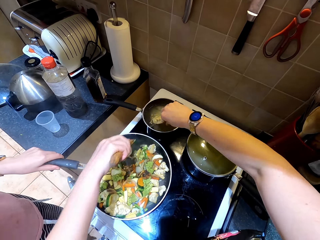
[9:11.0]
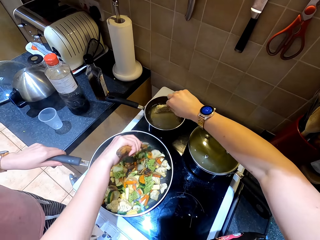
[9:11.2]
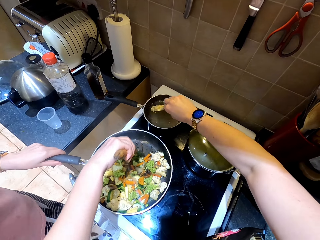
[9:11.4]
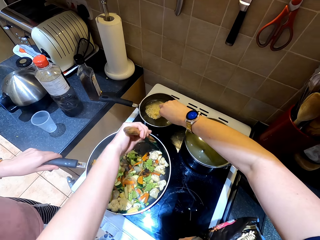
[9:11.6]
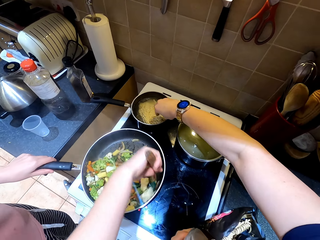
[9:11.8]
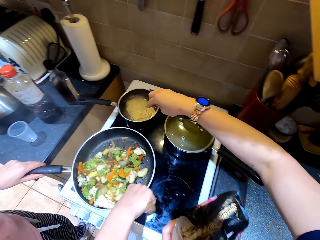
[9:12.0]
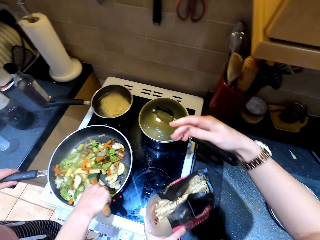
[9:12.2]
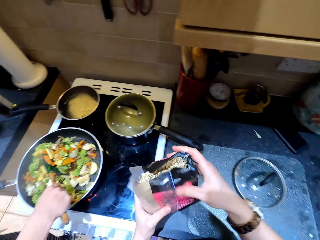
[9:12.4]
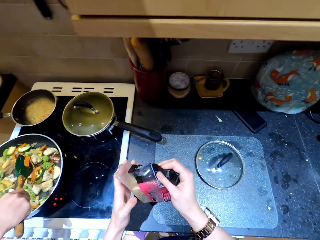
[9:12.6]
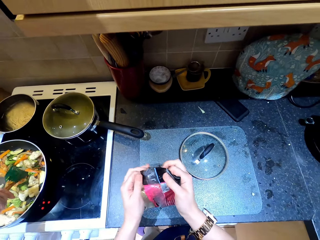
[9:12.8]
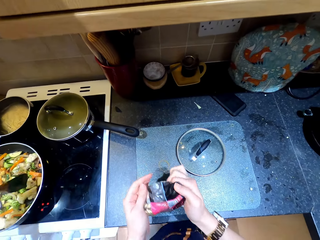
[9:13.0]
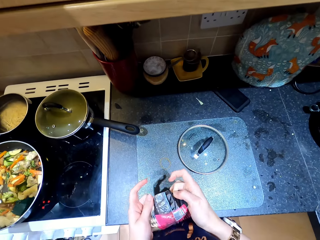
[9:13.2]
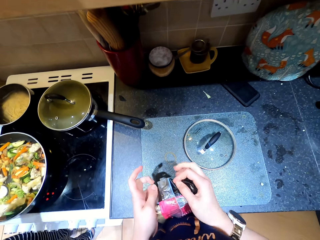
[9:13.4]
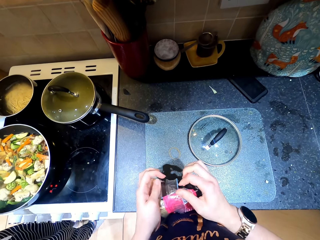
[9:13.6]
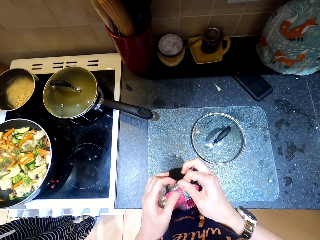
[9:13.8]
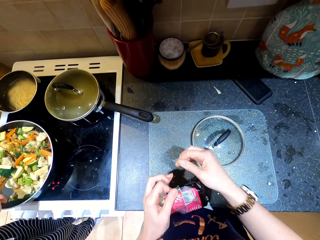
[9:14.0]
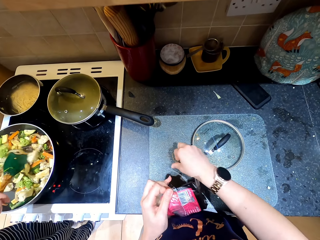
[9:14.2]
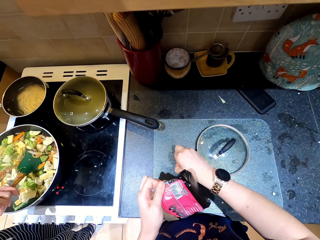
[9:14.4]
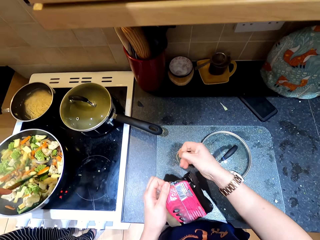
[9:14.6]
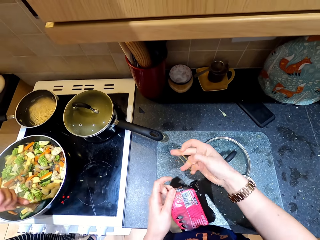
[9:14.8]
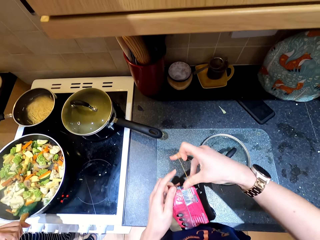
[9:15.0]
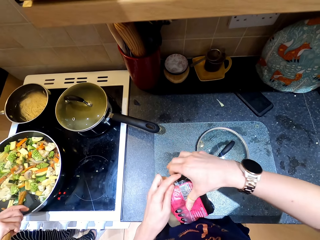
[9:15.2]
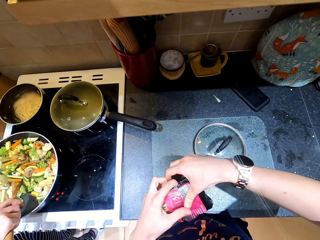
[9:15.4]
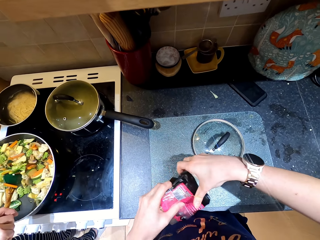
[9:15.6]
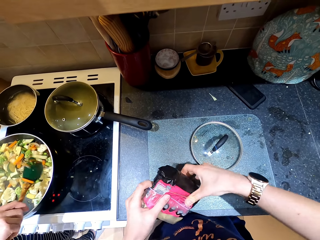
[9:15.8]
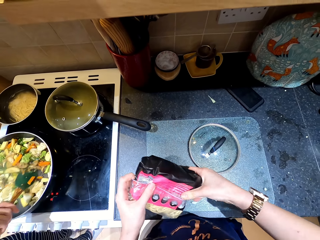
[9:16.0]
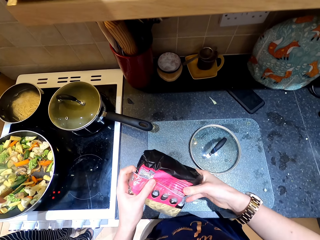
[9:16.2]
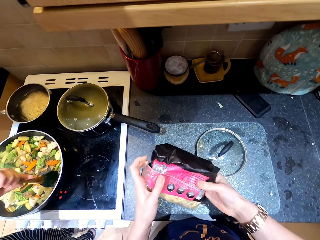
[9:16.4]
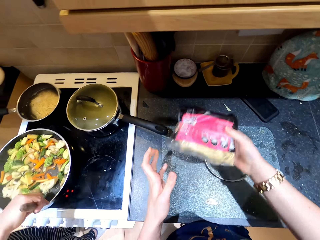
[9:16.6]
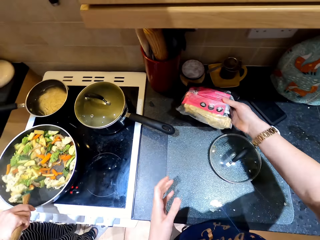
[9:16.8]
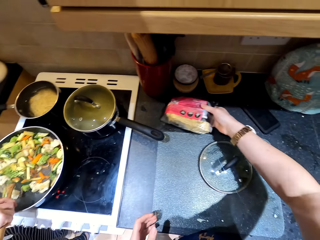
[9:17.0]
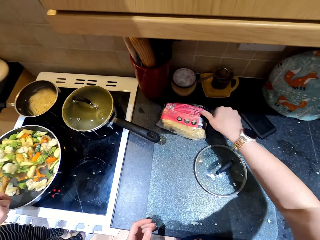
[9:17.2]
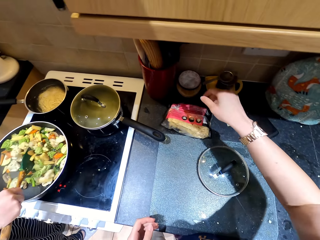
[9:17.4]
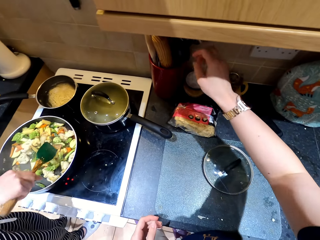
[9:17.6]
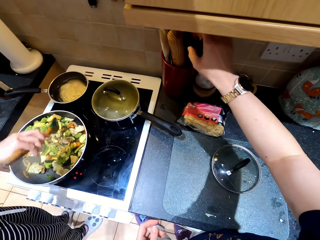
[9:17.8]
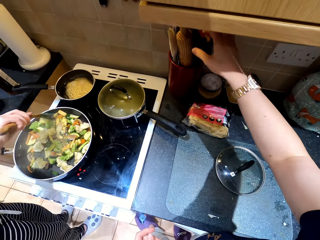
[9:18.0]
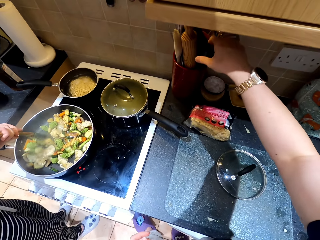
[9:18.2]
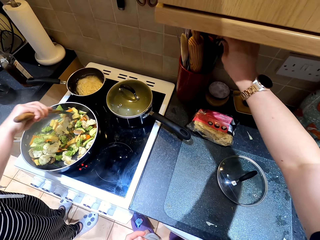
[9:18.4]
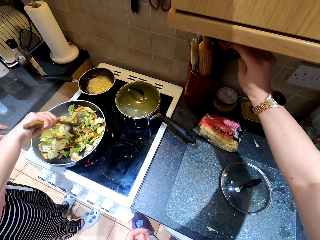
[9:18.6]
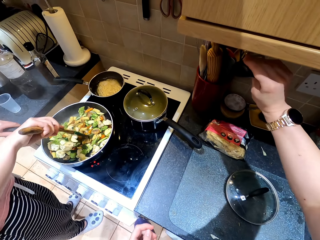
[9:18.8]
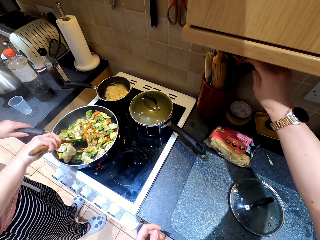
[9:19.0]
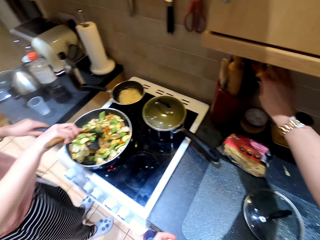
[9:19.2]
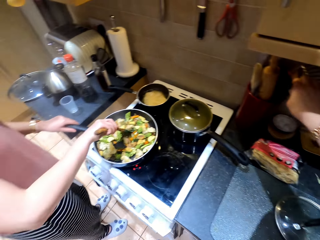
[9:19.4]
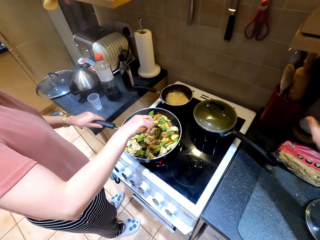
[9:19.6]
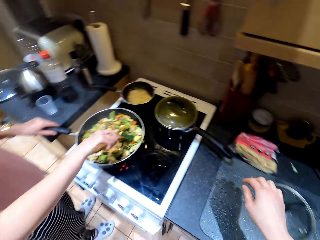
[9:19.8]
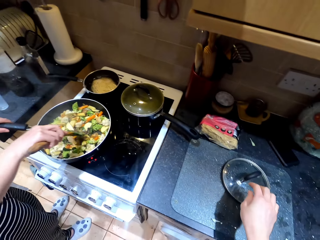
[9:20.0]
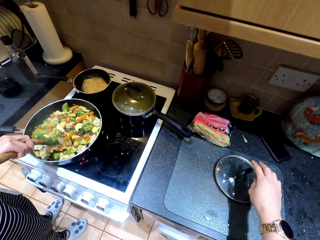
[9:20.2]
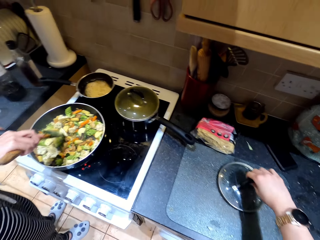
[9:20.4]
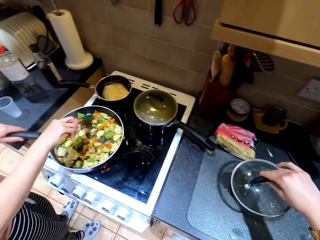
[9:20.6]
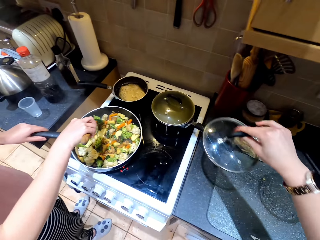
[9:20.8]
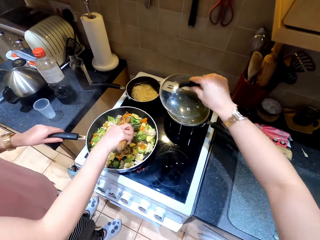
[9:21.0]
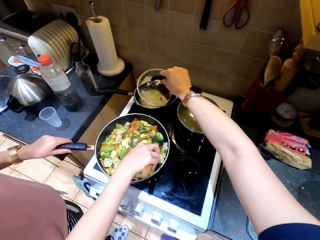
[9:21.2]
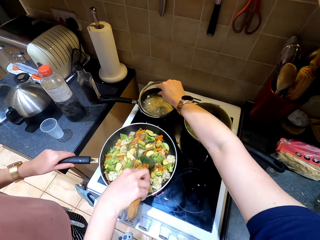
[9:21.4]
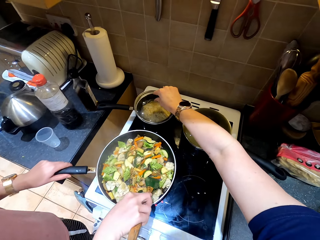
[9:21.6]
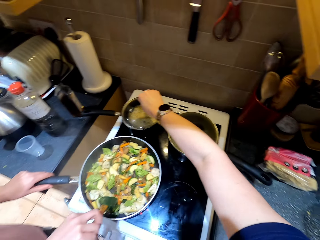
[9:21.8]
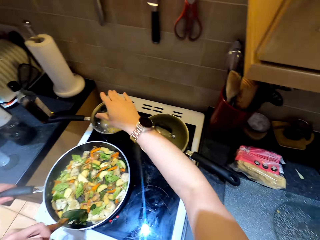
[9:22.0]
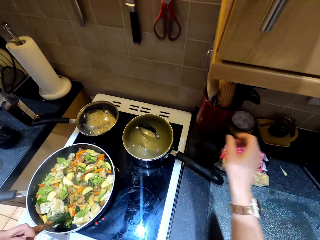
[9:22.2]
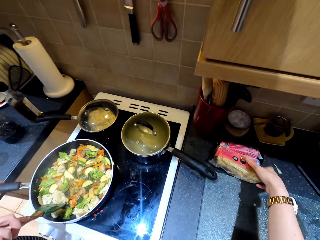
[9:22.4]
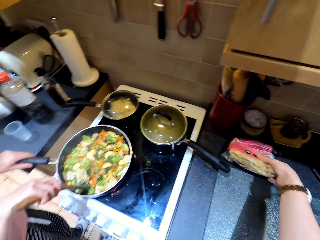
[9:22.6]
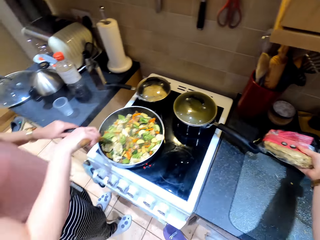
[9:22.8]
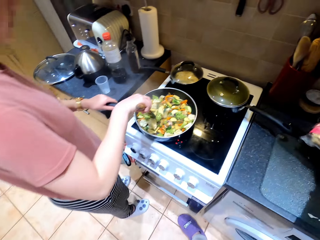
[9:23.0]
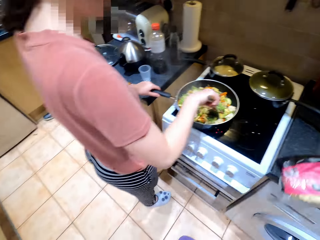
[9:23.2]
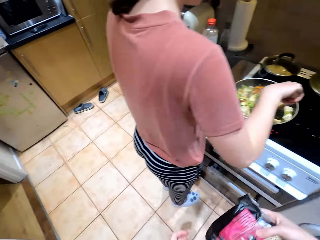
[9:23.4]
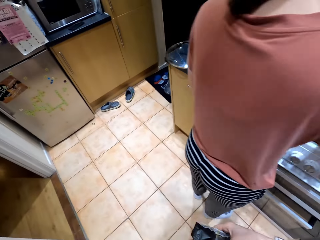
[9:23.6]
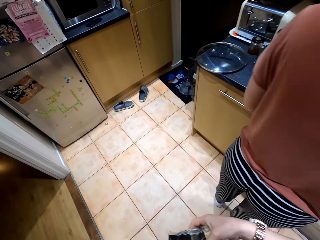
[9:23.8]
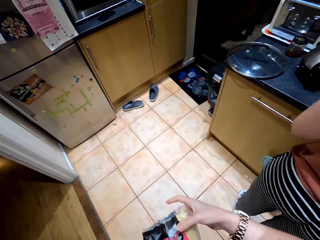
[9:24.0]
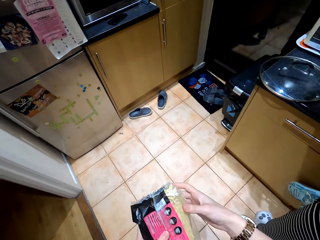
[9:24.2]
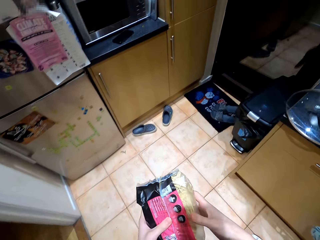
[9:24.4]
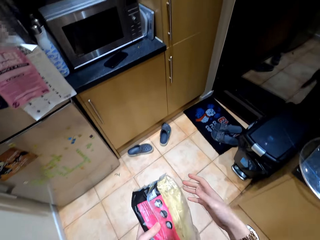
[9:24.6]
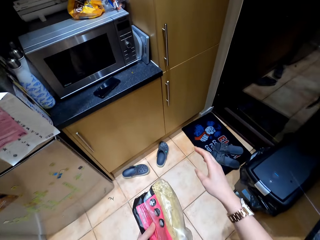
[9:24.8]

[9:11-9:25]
The camera wearer places the noodles in the frying pan. They take the noodles packet. They fold the noodles, seal the noodles packet and tie the noodles. They put the noodles on the table. They pick the noodles from the table. They cover the sauce pan with the lid. They take the sauce pan lid from the table. They take the noodles from the table.

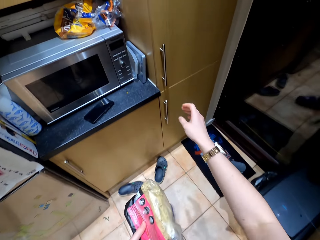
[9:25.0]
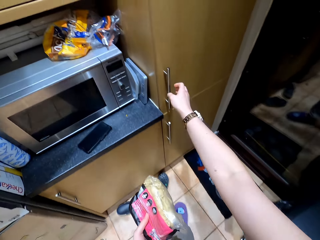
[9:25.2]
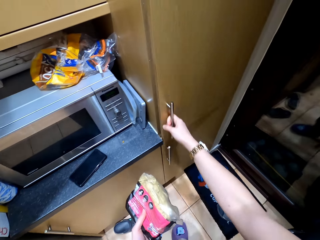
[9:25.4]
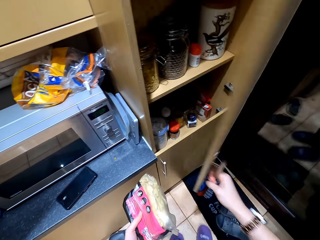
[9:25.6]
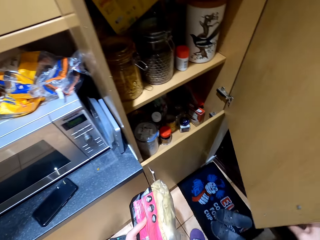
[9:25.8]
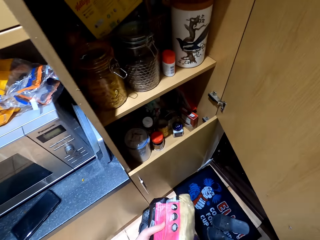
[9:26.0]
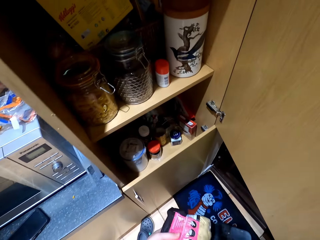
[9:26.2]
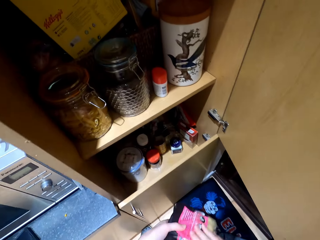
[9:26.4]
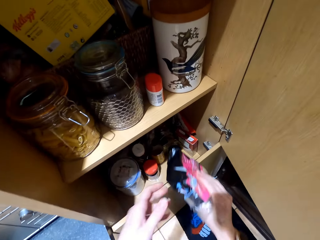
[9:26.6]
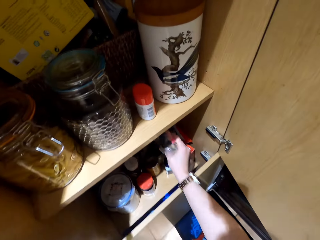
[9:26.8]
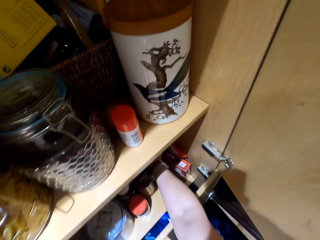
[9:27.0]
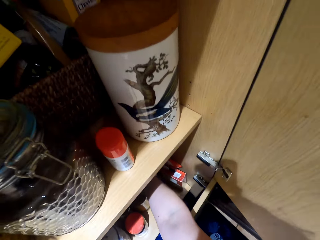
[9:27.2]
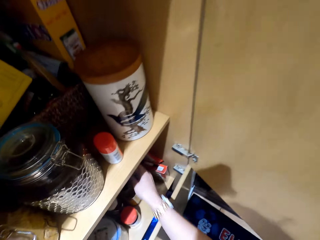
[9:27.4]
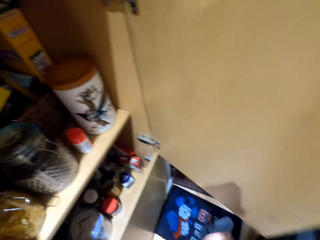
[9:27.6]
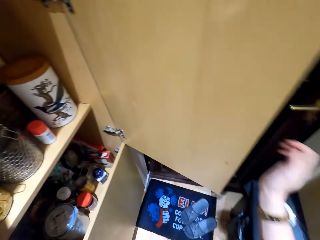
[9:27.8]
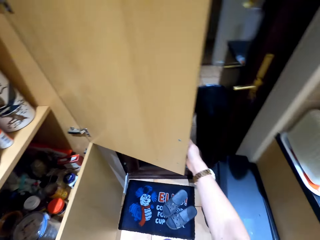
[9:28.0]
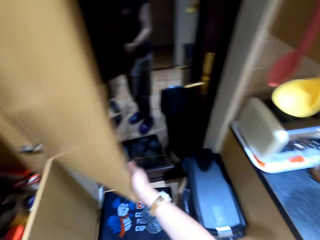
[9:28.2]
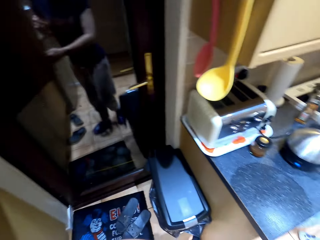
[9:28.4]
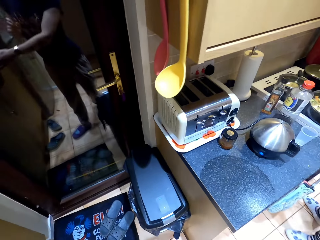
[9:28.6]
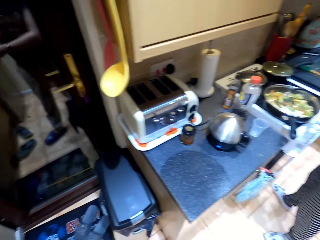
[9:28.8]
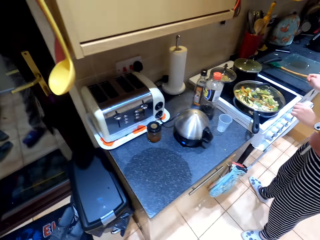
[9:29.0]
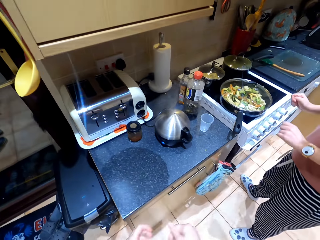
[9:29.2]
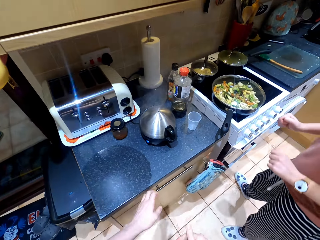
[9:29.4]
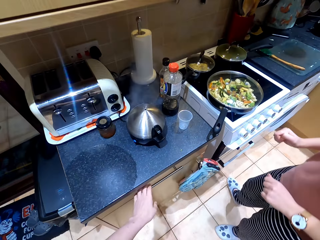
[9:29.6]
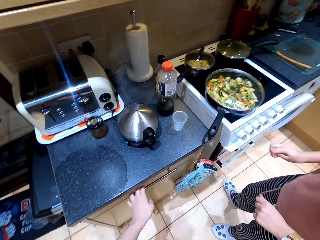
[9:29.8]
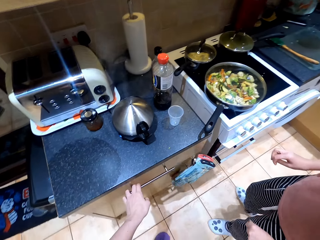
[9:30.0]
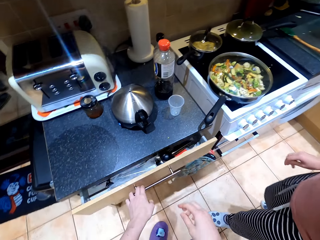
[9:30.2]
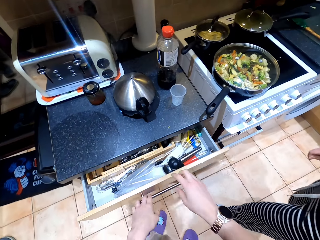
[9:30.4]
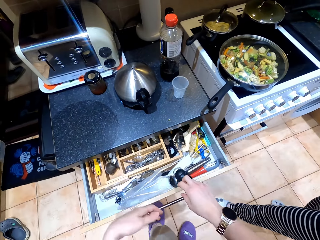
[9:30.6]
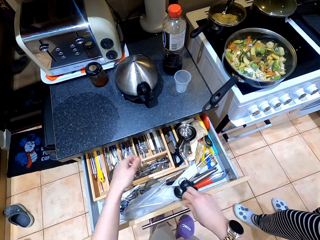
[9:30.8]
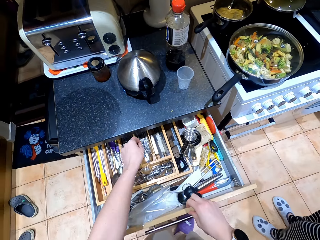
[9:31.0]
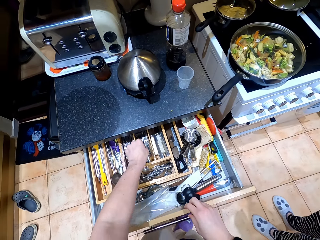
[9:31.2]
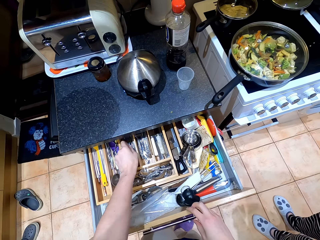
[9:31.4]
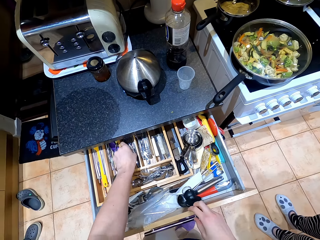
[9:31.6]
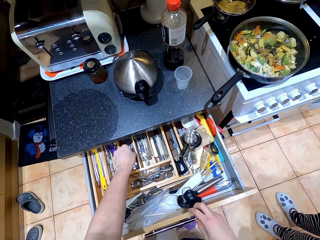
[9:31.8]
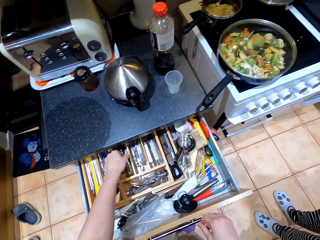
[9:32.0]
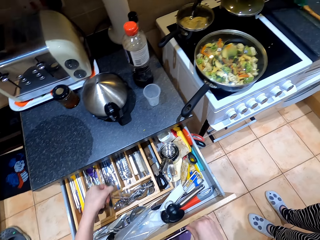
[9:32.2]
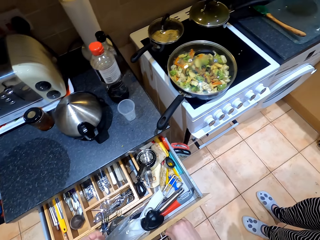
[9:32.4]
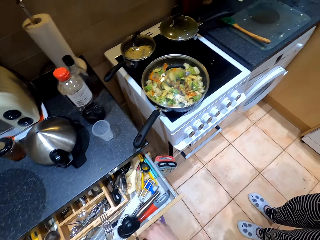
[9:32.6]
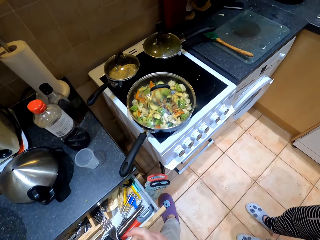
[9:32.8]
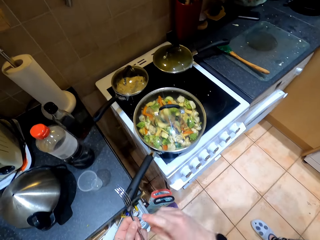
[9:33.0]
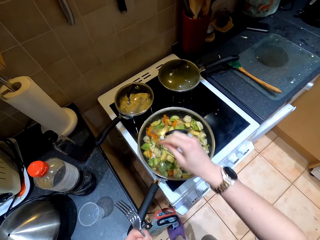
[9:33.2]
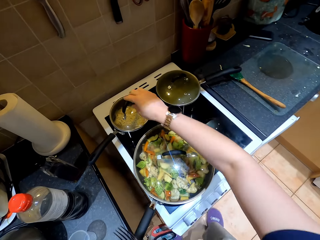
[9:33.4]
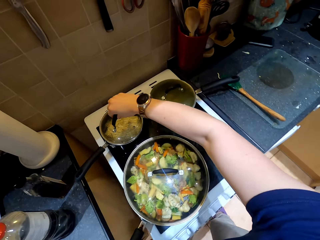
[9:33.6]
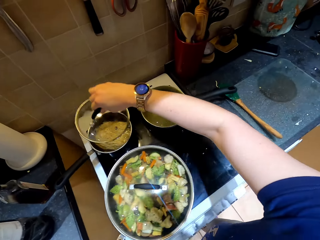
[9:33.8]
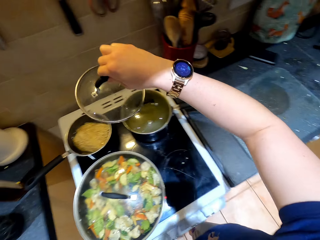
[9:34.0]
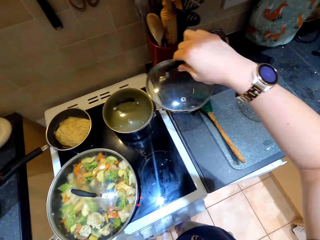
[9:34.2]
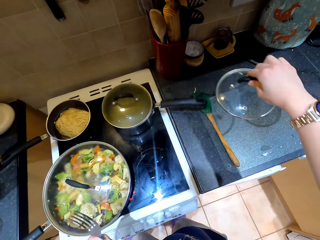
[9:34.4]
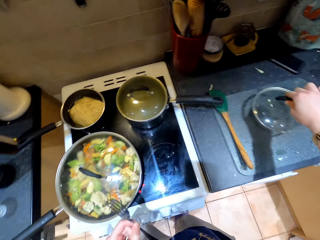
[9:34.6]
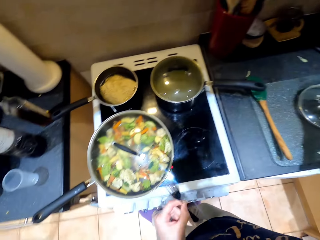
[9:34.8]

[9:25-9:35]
The camera wearer opens the cabinet shelf. They put the noodles in the shelf. They open the drawer. They pick up the fork. They pick up the lid from the frying pan.
